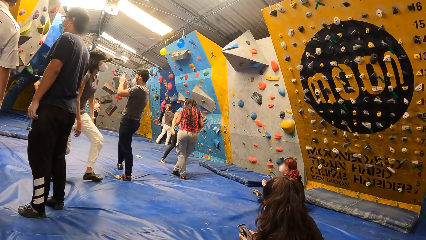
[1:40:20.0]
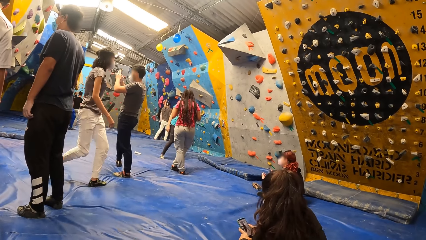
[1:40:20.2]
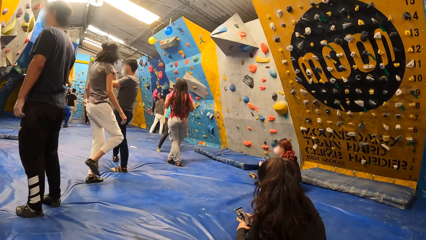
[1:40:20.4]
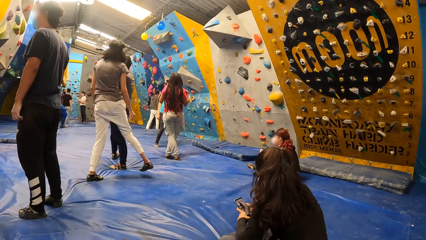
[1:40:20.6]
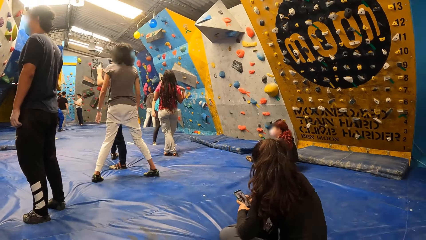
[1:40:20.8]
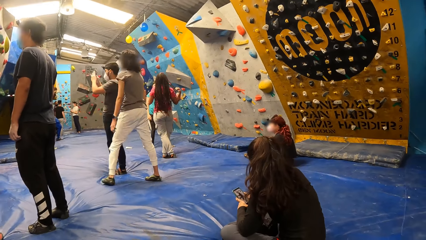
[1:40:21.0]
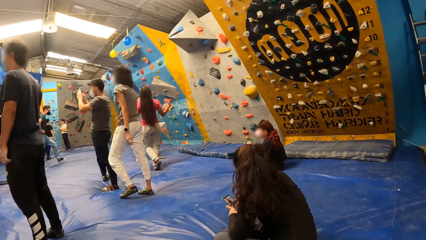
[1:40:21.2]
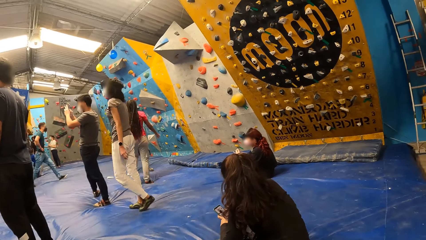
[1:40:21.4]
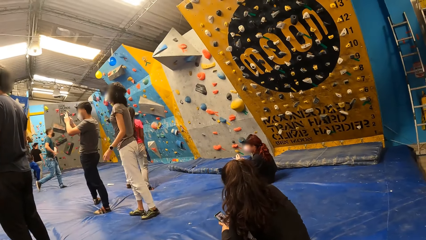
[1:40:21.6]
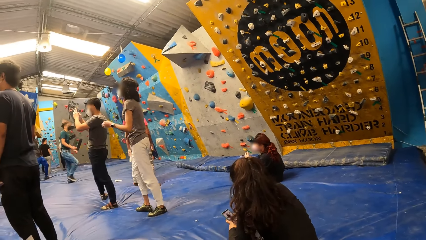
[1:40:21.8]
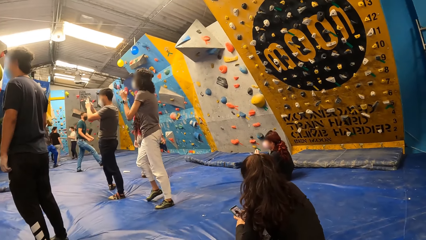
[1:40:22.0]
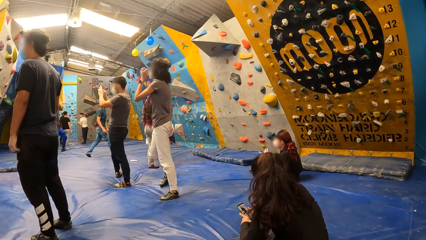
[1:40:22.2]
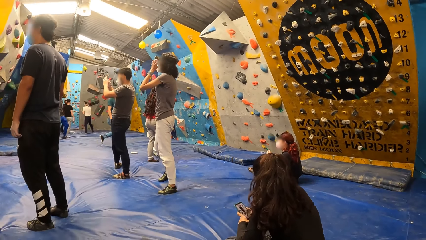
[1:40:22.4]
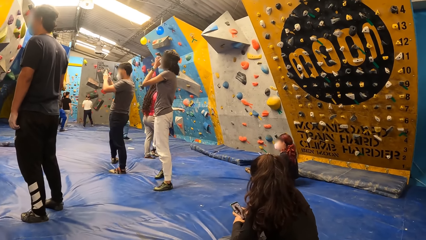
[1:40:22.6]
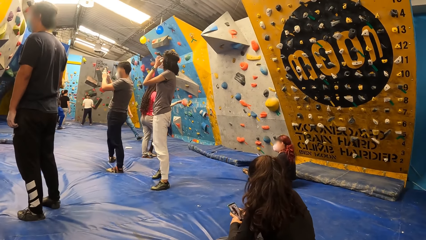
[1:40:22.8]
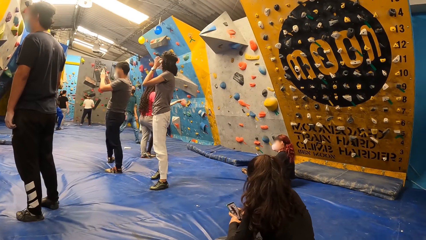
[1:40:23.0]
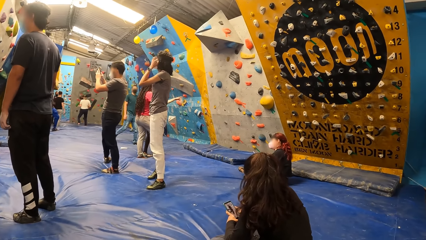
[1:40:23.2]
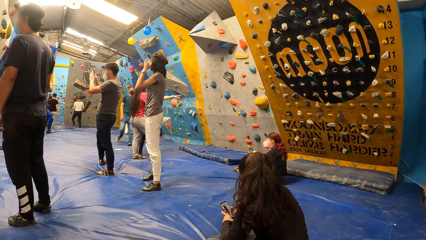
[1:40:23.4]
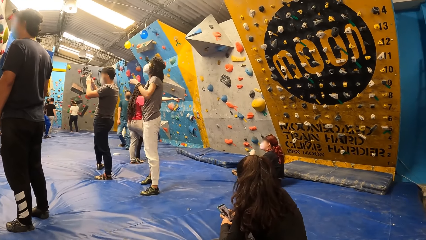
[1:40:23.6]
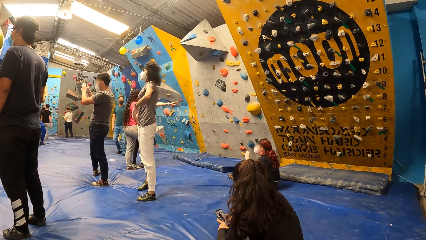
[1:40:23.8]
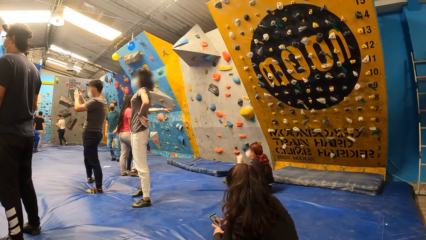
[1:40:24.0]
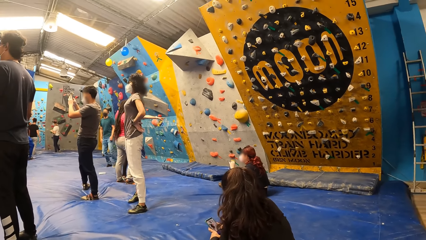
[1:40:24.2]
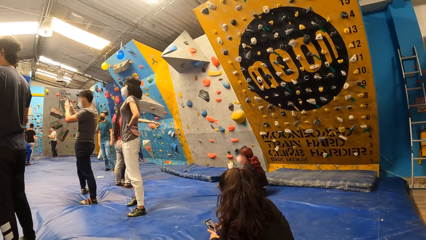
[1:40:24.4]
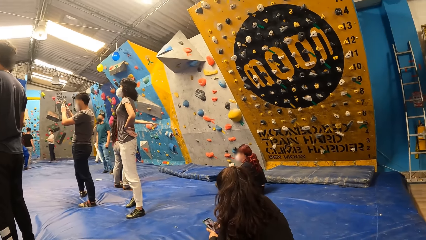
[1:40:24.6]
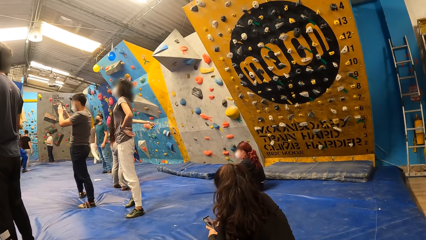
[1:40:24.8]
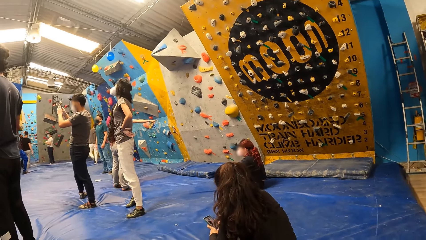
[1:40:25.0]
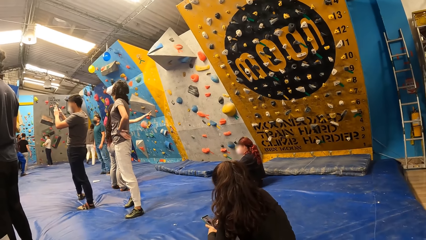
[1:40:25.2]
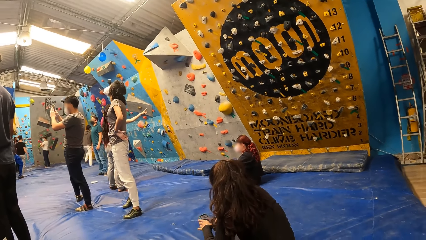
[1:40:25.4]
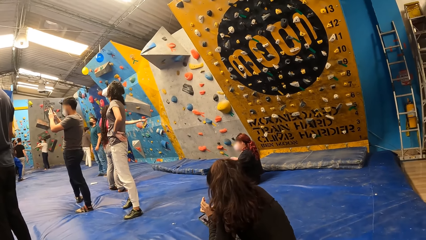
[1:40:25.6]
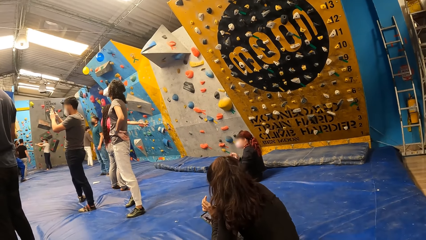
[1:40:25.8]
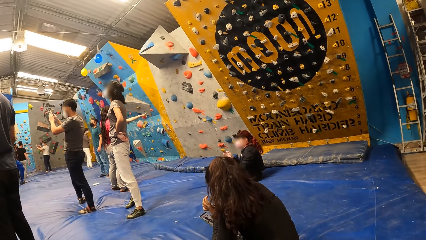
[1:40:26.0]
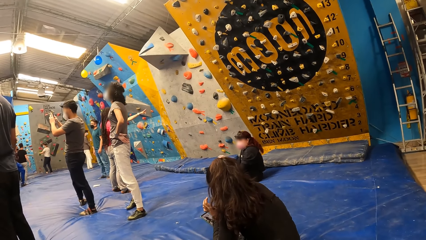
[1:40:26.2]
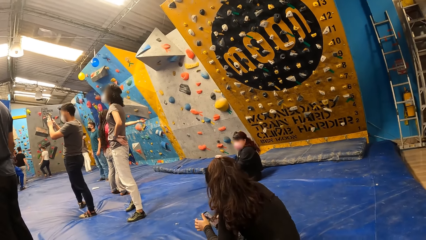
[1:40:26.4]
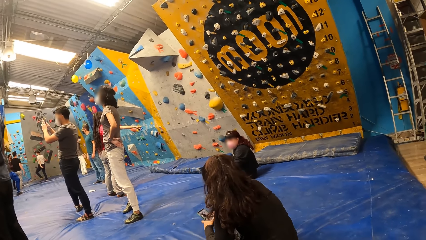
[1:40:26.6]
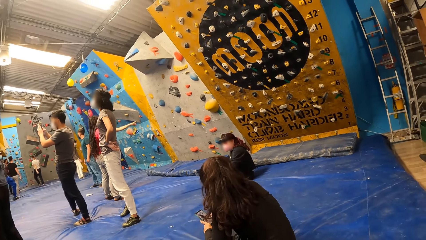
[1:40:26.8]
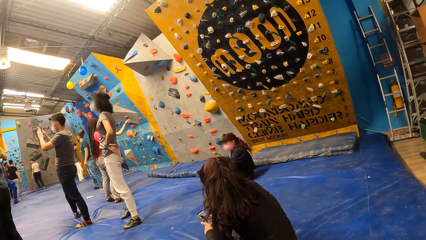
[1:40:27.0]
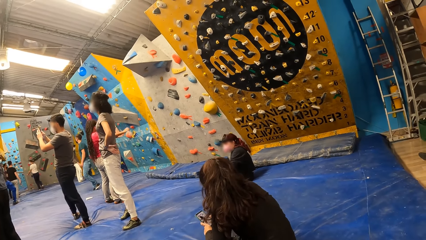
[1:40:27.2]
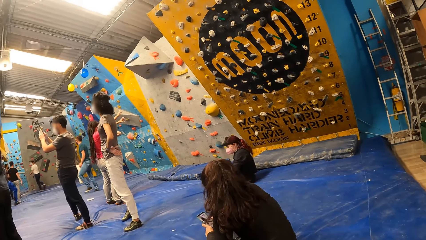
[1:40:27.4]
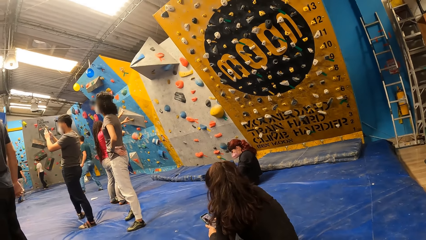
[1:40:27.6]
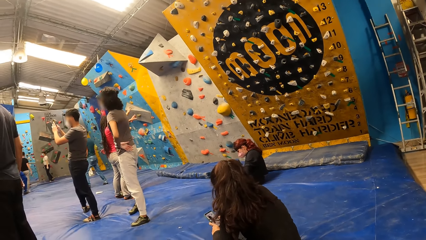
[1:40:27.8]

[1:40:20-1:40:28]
The camera wearer looks around.

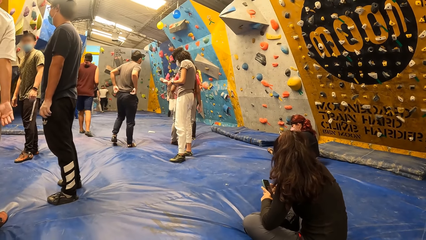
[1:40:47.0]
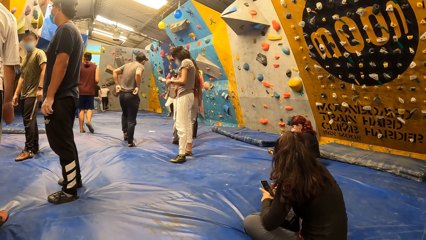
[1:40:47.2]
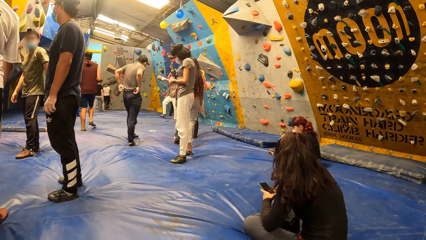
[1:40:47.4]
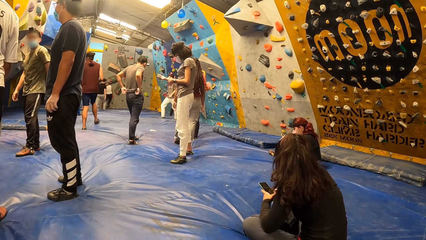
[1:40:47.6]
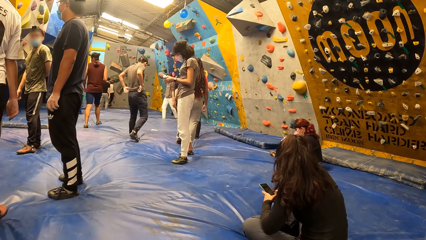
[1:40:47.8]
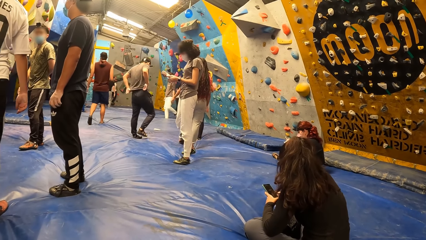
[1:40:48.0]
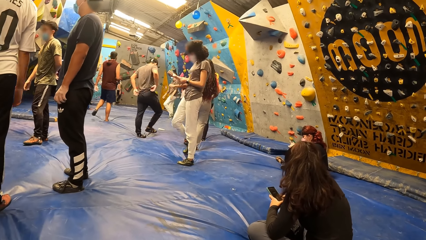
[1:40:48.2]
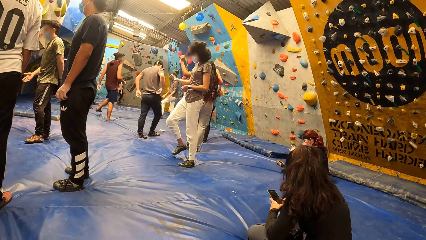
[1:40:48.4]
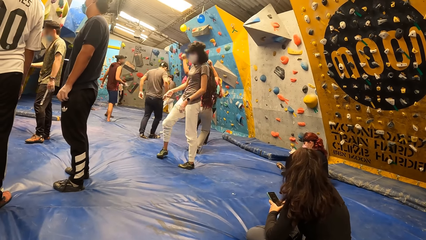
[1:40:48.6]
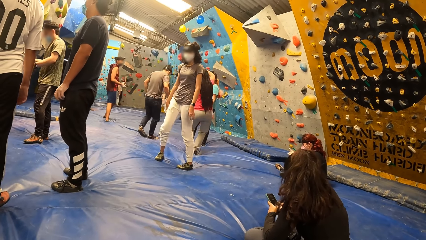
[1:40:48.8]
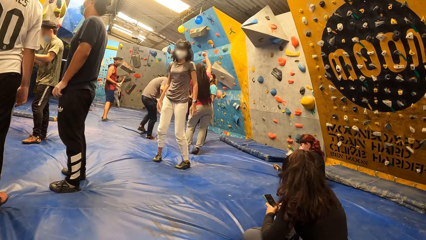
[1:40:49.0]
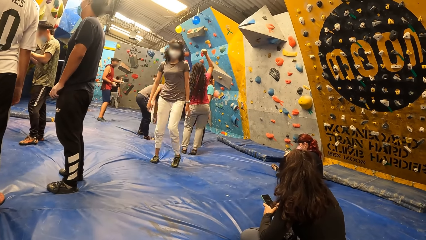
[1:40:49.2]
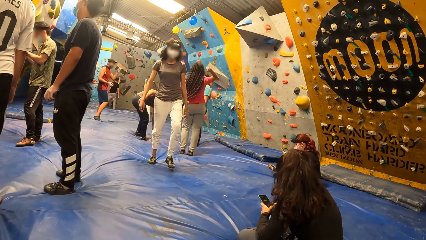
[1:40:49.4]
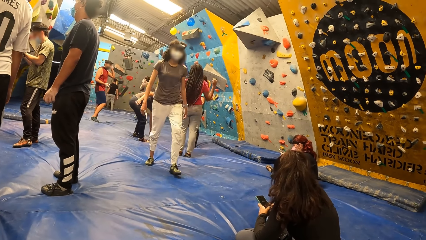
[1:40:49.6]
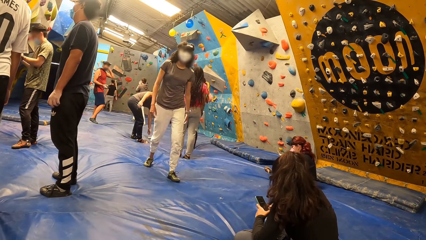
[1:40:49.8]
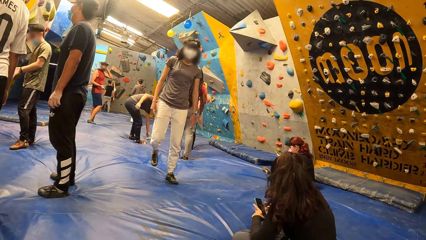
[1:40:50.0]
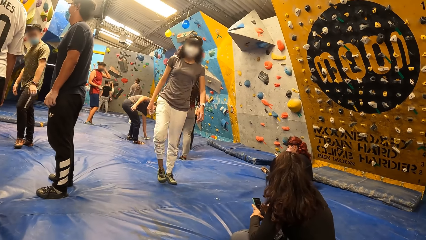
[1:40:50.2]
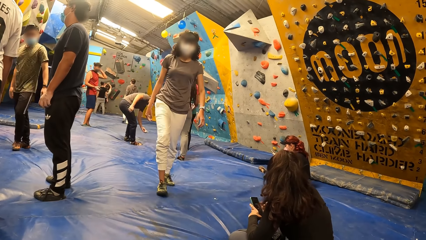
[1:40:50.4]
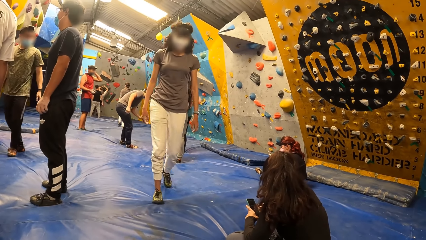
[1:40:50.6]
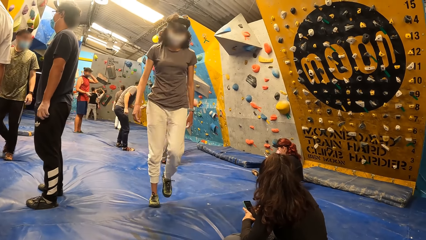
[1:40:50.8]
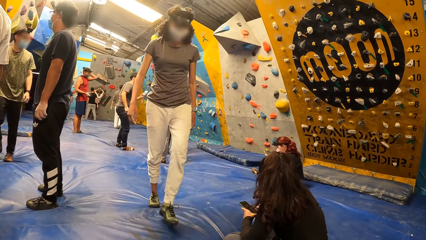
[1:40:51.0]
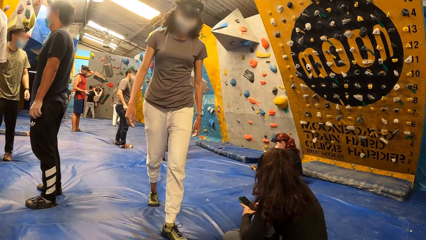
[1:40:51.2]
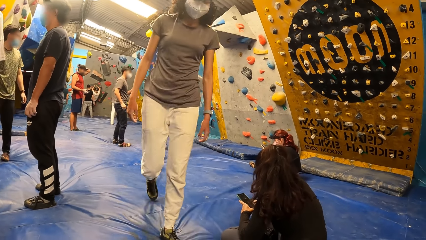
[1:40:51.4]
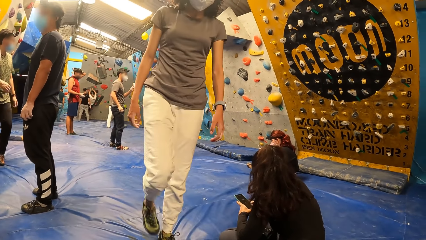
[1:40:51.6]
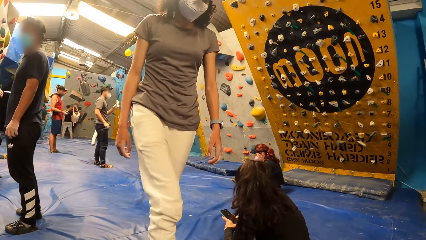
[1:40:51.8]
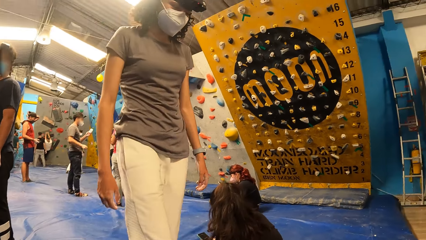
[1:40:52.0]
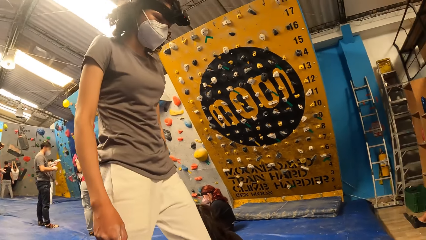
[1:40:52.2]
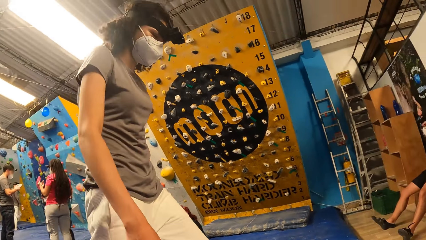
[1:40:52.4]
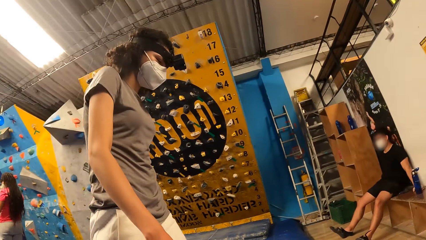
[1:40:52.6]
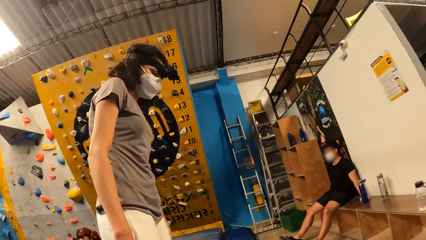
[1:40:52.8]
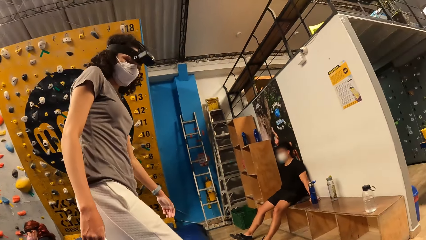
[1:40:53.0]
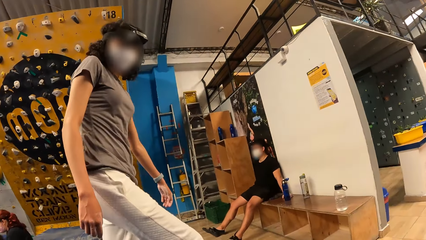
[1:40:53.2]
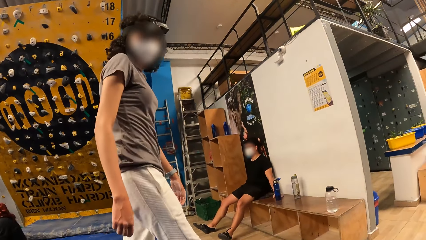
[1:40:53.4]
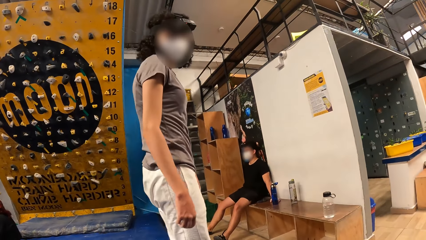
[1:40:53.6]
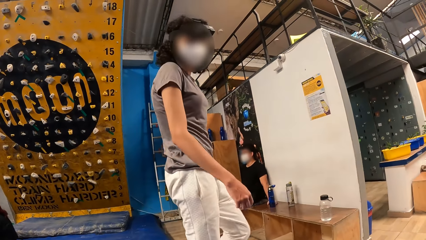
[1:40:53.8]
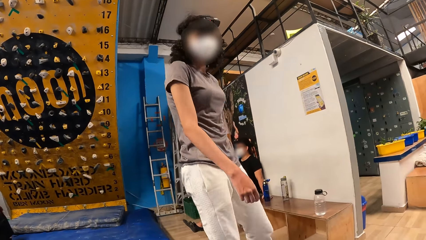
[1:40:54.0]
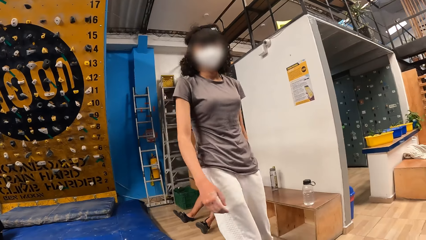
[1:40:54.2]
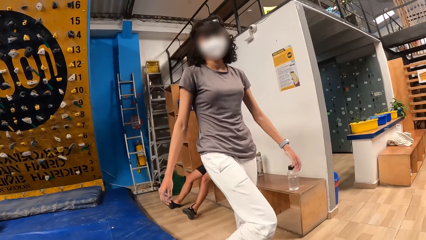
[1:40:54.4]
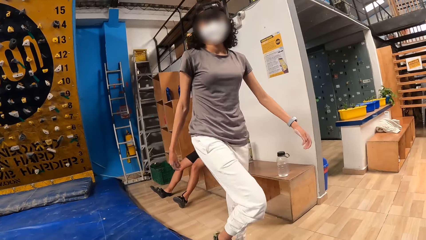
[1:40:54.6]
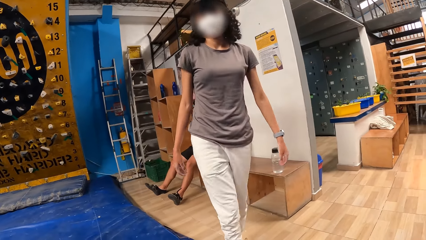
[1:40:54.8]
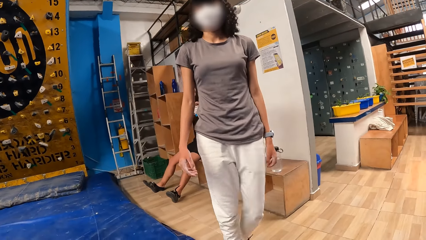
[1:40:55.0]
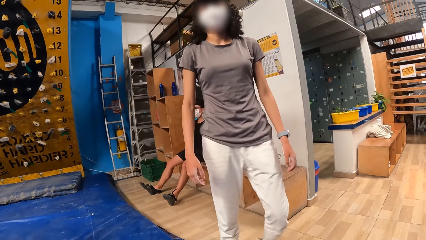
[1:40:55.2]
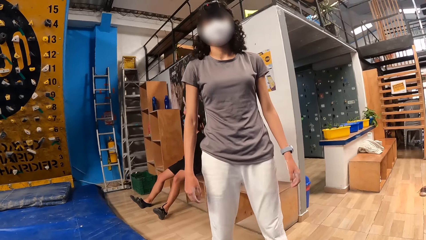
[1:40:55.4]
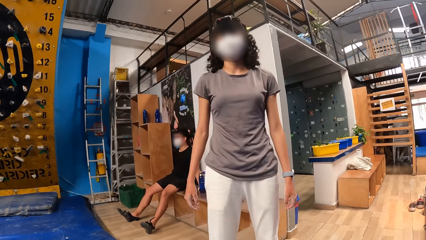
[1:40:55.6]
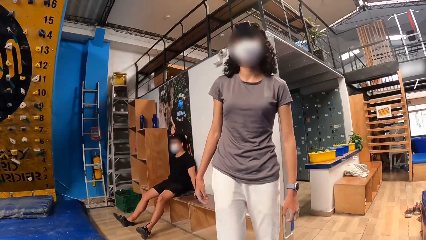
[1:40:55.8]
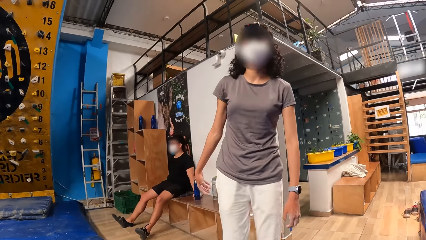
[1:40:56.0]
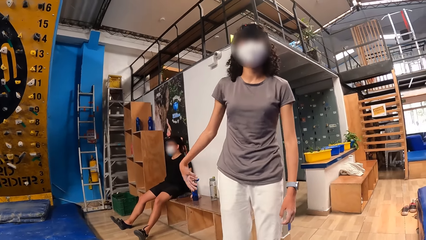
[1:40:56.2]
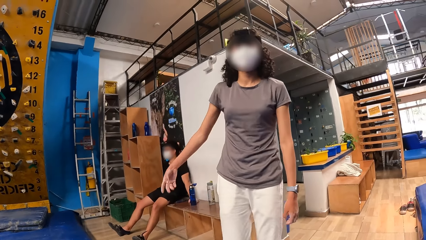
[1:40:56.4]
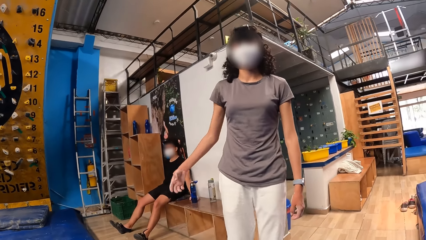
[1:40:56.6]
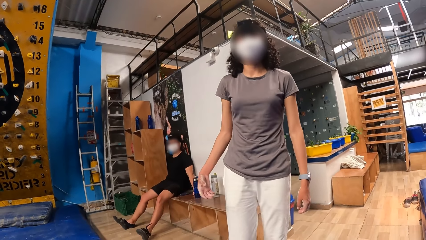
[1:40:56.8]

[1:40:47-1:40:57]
A woman walks towards the camera wearer. The camera wearer interacts with the woman.
